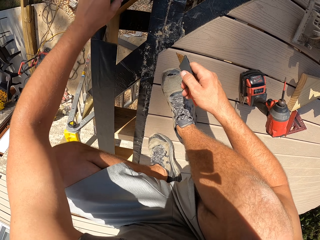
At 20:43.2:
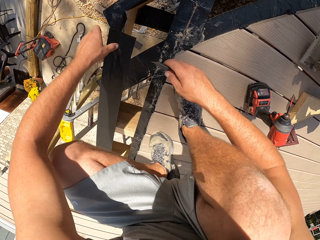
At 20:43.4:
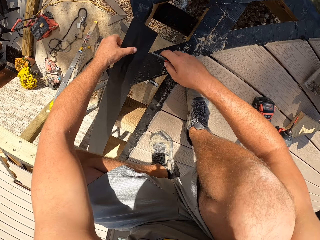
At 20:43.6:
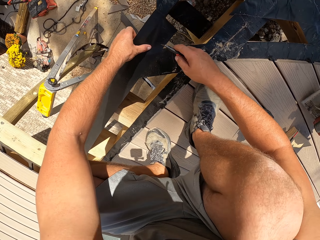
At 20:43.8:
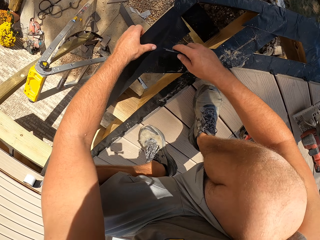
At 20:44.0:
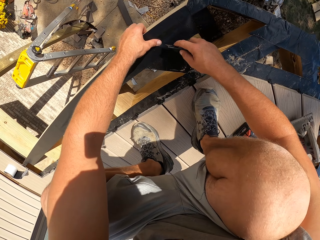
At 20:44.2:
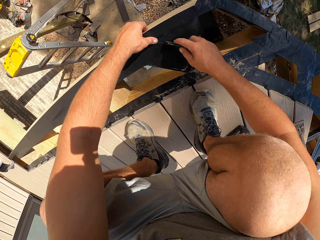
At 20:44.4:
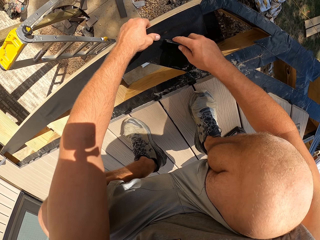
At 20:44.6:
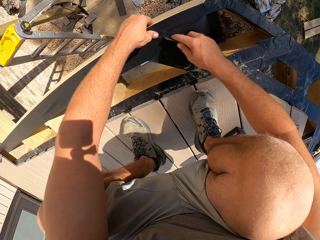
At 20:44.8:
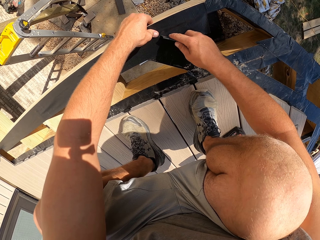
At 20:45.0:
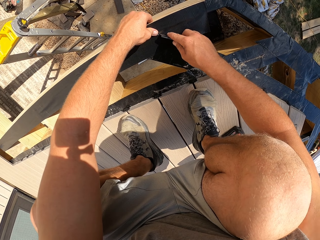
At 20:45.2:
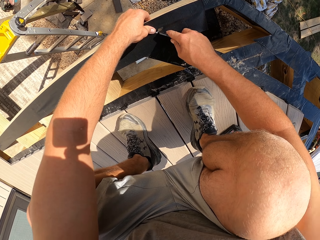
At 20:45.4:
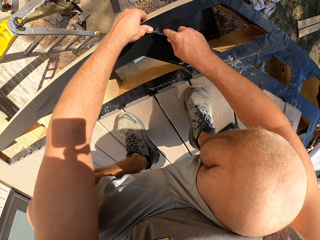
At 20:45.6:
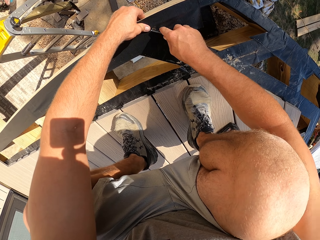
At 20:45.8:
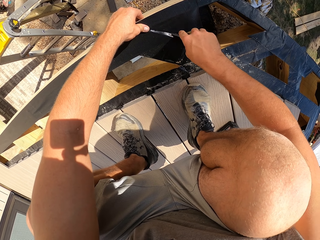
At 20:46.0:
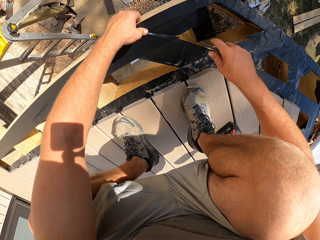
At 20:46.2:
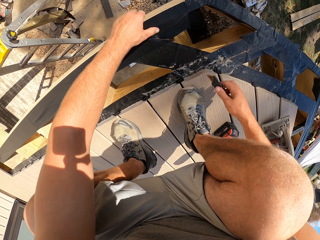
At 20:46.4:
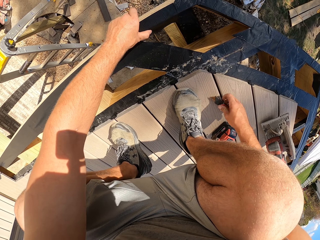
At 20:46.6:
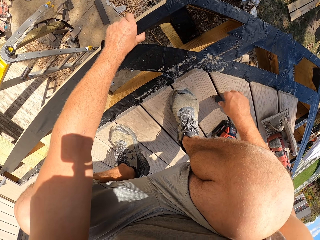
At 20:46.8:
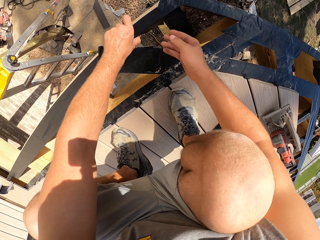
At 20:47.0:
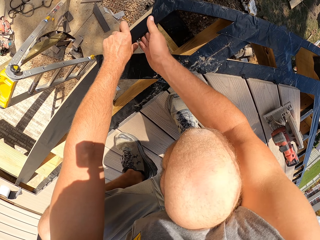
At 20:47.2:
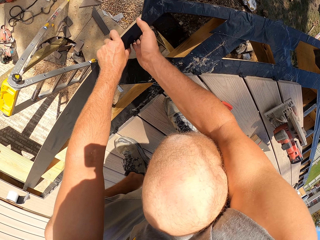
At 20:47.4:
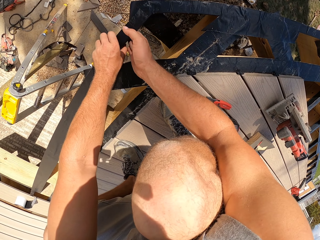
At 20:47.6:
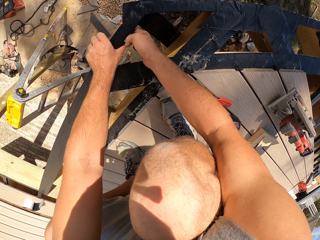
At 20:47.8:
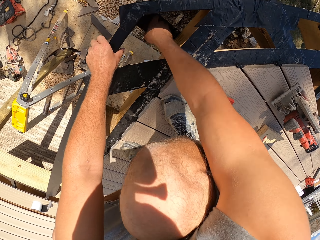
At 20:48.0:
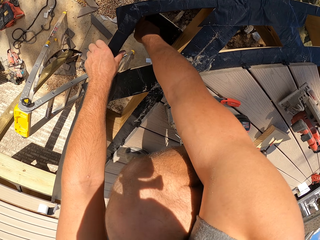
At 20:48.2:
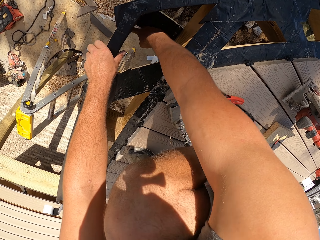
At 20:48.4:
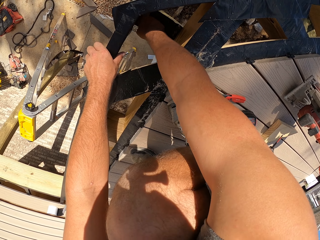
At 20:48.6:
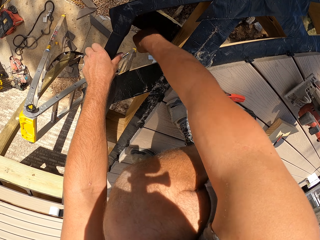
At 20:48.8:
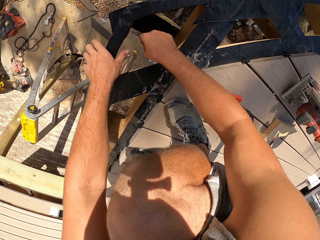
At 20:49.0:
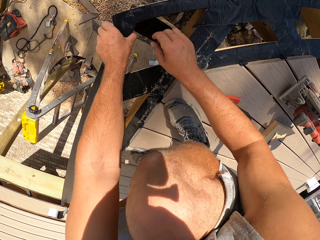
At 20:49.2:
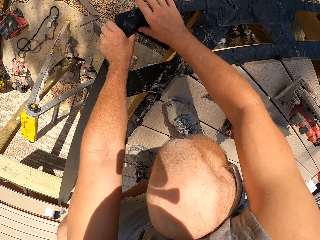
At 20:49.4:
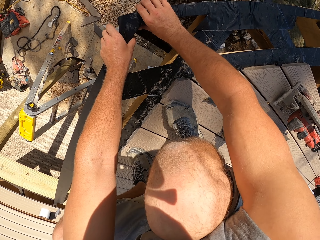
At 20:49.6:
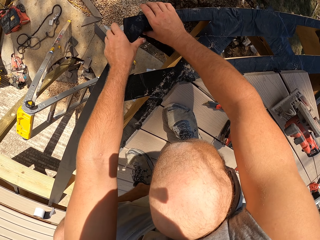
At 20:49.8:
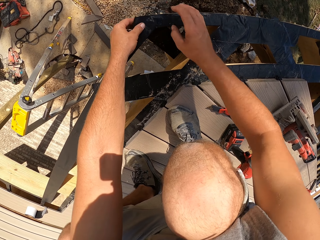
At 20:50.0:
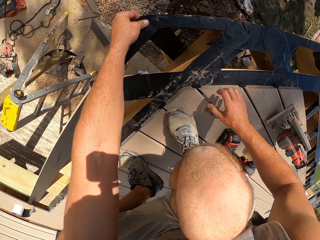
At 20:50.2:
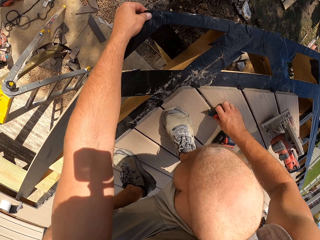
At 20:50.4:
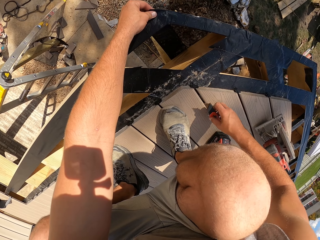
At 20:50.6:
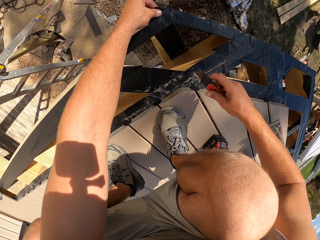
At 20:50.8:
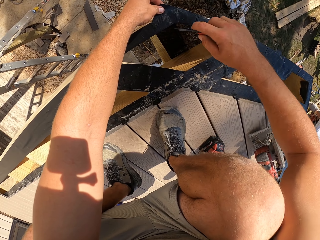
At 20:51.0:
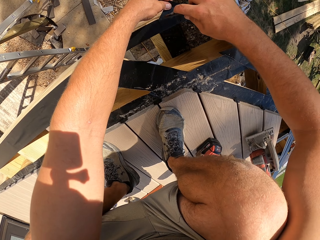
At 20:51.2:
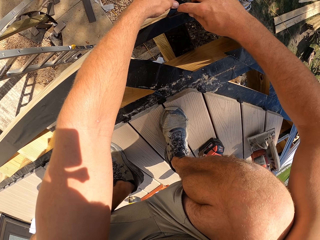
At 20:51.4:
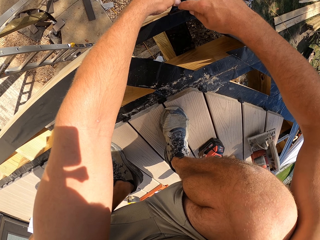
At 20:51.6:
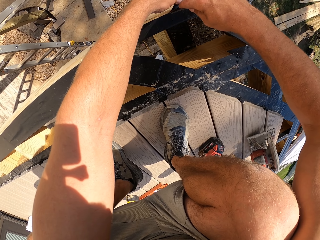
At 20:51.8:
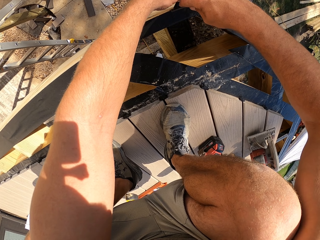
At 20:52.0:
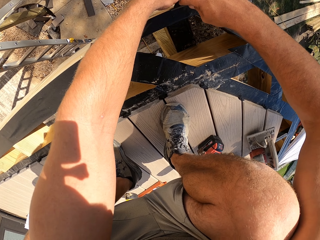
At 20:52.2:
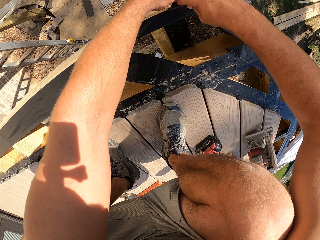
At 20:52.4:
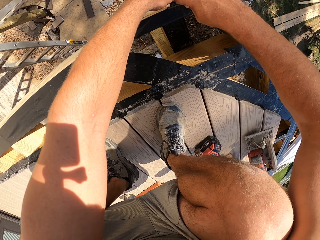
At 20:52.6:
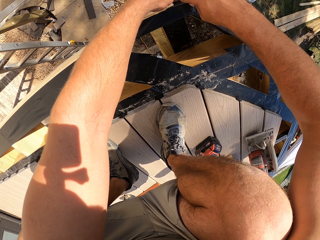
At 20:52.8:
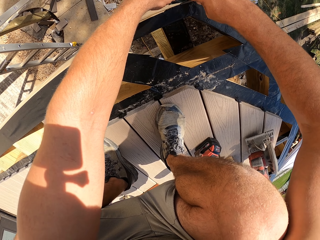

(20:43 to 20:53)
The camera wearer cuts the build tape. They attach the build tape on the joist. They place the cutter on the floor board. They attach the build tape on the joist with both hands. They pick up the cutter and cut the build tape.

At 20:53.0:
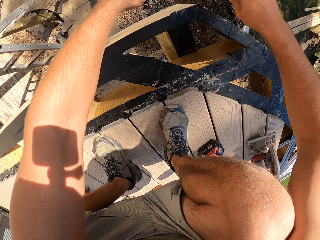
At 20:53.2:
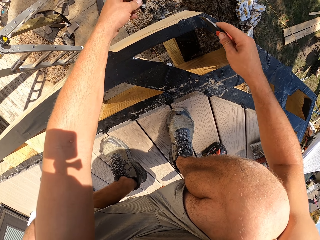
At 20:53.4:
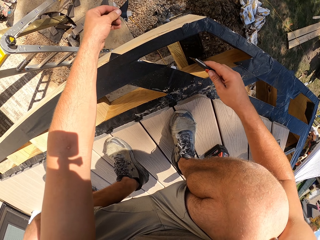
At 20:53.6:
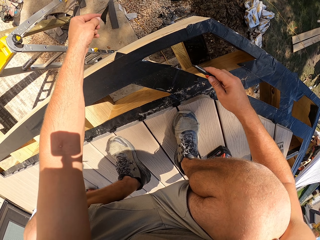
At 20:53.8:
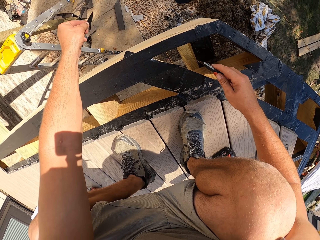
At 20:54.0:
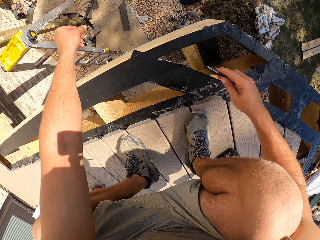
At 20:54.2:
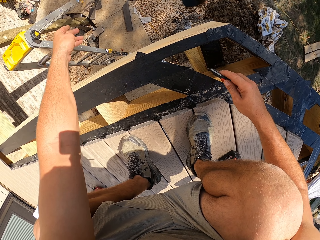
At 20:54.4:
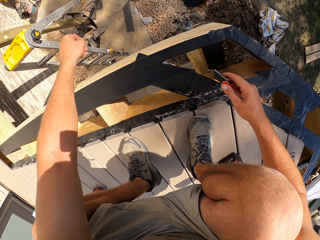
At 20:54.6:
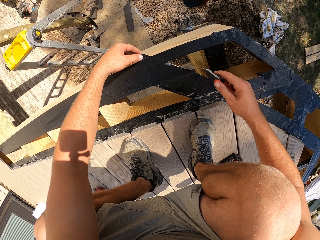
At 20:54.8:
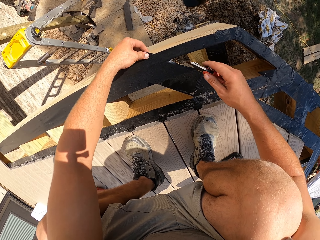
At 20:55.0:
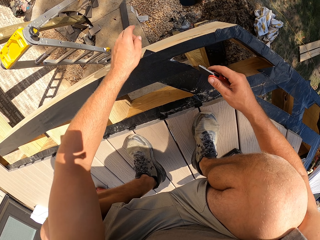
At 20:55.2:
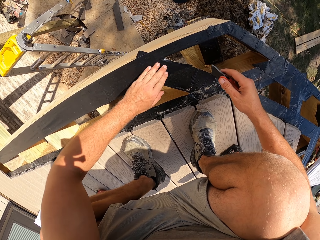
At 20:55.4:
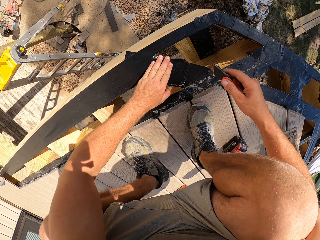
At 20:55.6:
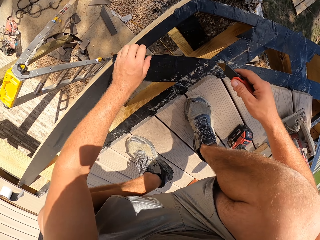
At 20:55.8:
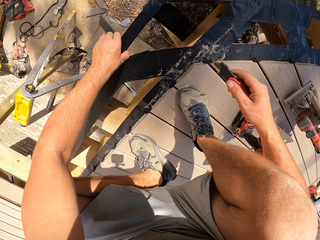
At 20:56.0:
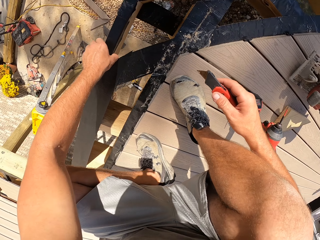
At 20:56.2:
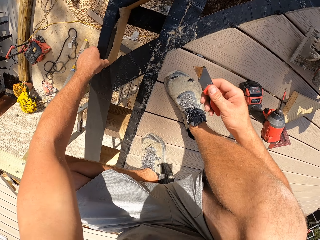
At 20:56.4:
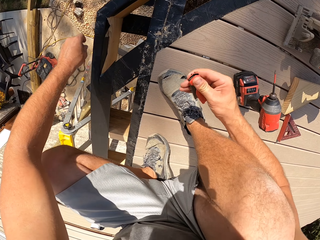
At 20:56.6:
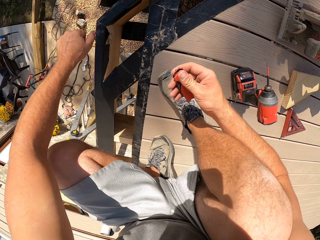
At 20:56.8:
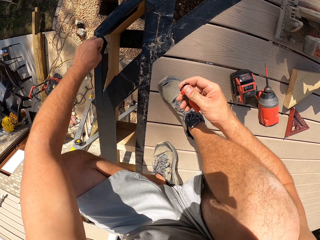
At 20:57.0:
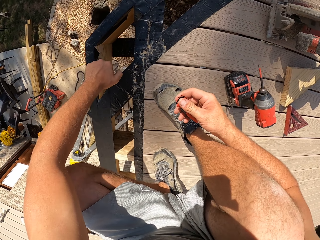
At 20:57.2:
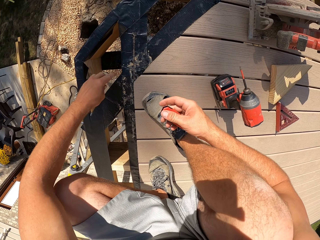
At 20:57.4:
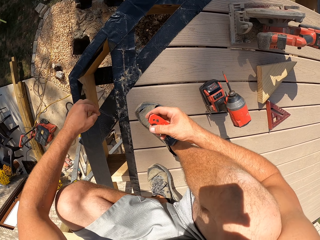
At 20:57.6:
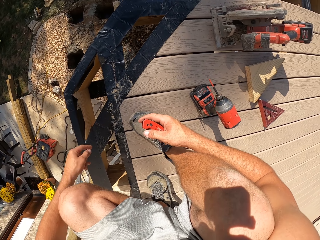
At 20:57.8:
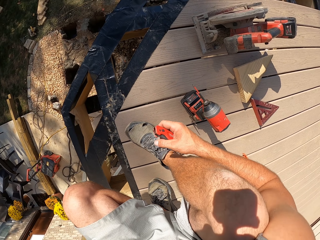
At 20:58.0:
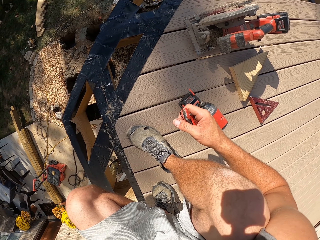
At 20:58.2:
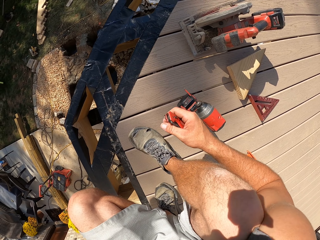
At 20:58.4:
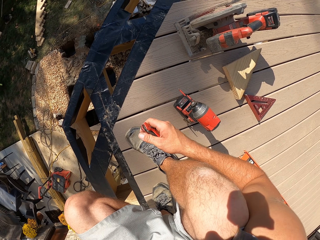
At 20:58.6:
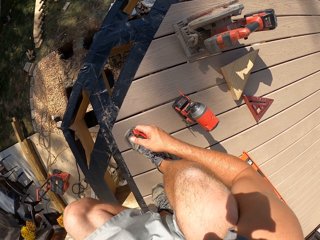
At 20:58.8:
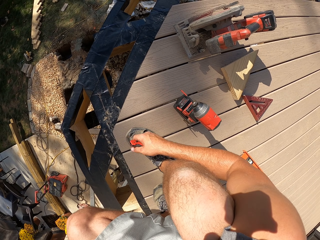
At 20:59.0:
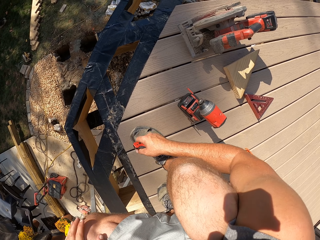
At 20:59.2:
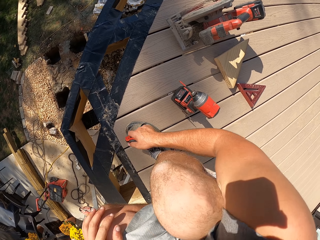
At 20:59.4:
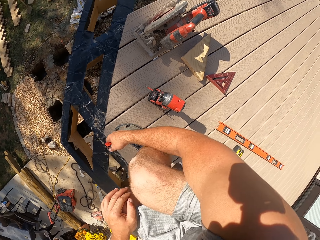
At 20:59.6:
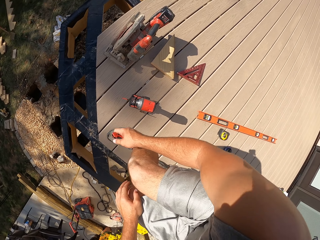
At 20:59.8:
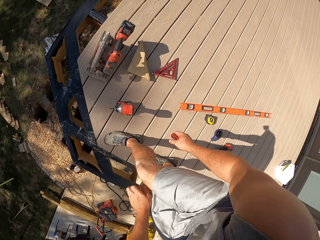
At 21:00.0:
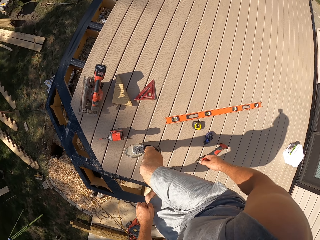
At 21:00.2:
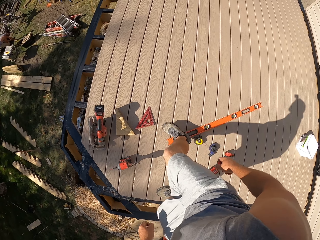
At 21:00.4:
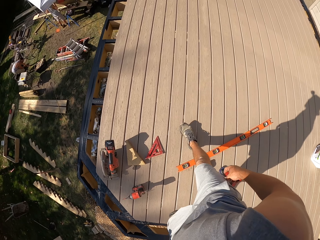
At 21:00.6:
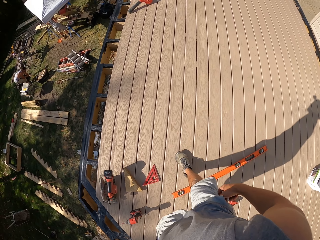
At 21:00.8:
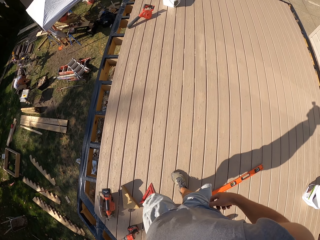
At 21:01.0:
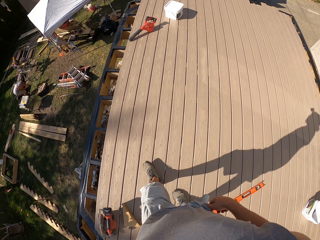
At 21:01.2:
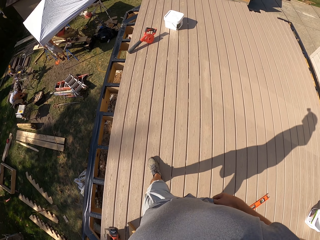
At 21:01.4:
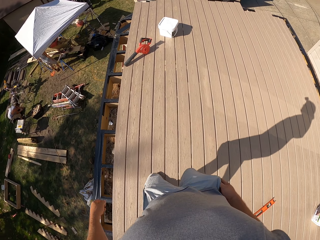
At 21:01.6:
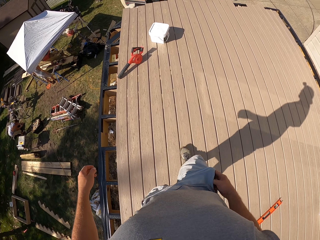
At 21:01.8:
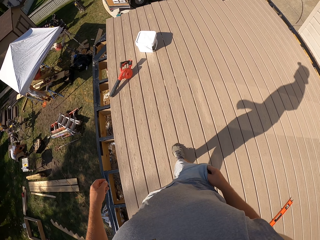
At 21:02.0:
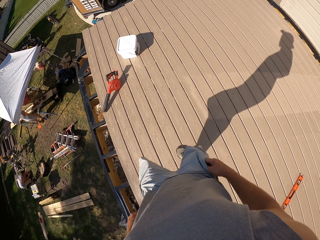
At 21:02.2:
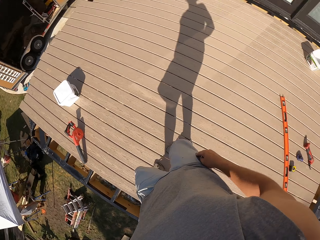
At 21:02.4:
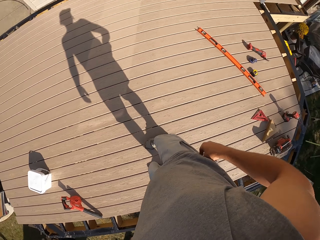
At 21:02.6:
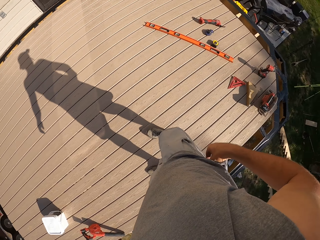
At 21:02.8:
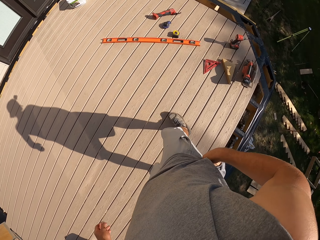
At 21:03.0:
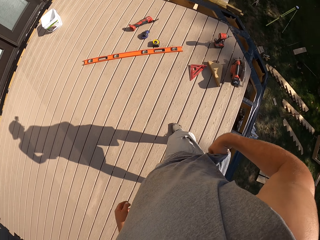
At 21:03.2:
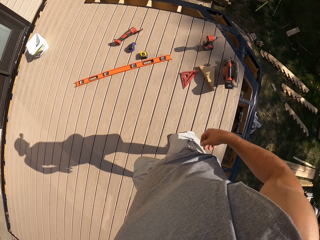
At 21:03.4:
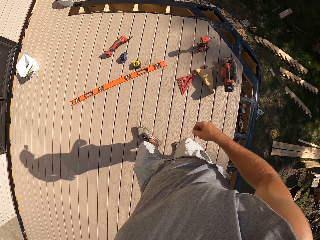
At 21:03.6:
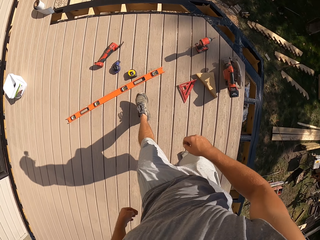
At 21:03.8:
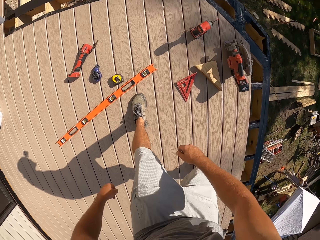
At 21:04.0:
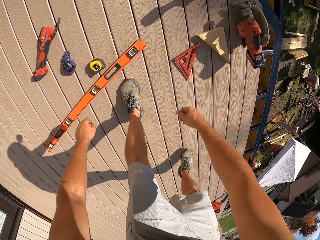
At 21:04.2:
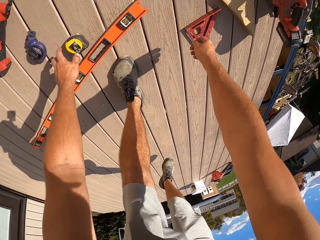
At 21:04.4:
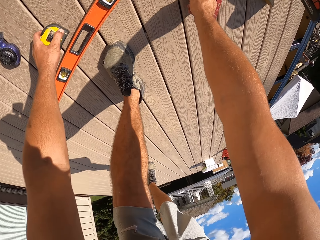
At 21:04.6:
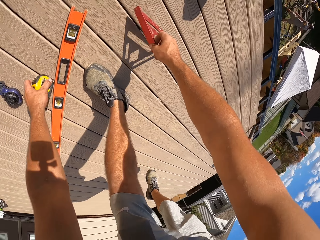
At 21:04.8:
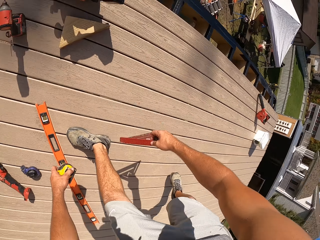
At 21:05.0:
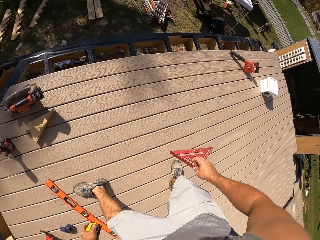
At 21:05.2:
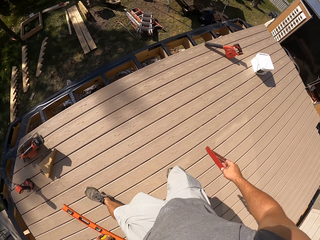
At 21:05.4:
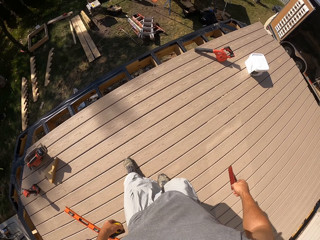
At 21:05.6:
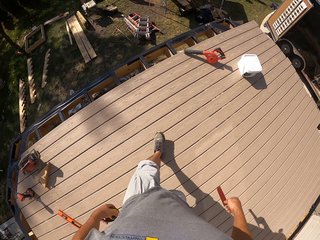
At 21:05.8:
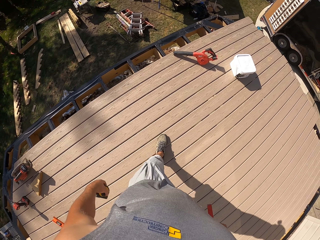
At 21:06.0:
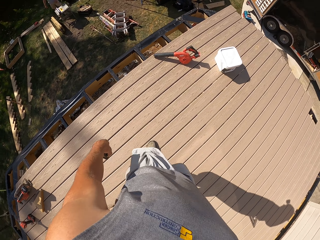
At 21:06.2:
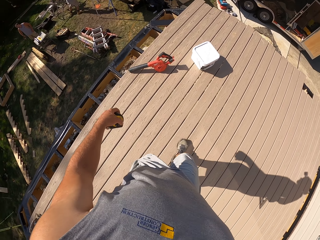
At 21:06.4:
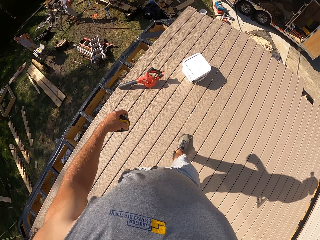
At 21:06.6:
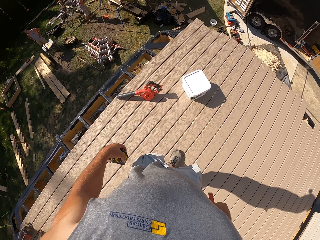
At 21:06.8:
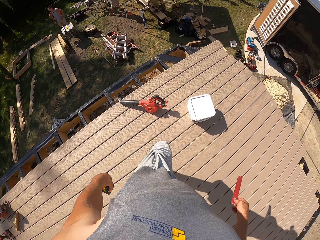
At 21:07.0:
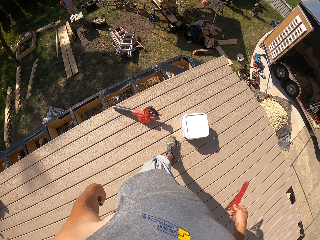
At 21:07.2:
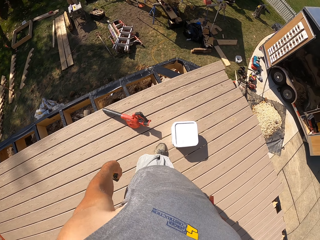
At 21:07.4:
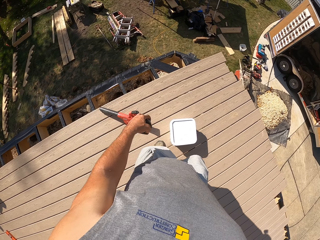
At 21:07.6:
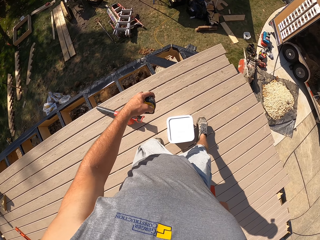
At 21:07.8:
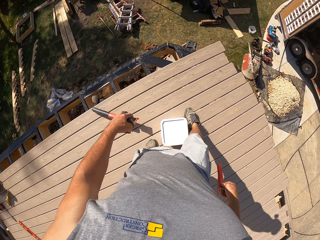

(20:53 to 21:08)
The camera wearer drops the piece of build tape on the ground. They touch the build tape. They stick the wood tape on the wood. They fold the cutter. They place the hand on the shoe. They stand on the platform. They walk on the platform. They insert the cutter in the pocket. They pick up the tape measure and the layout square. They walk on the platform.
